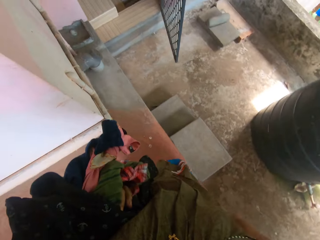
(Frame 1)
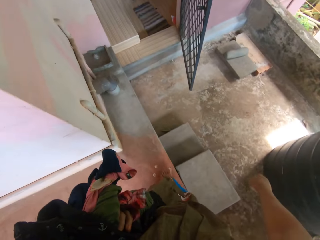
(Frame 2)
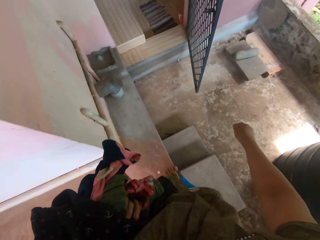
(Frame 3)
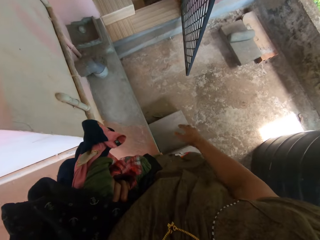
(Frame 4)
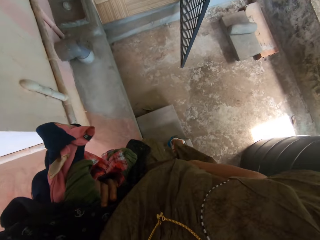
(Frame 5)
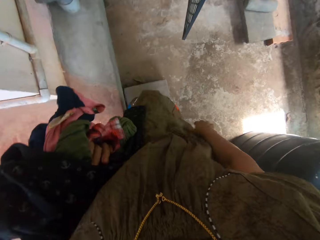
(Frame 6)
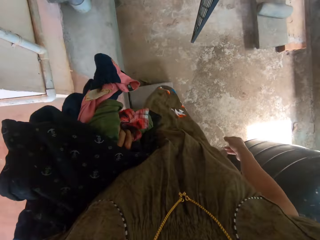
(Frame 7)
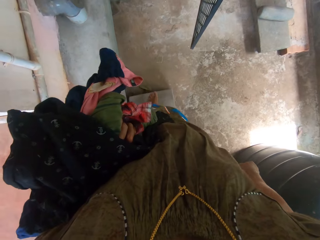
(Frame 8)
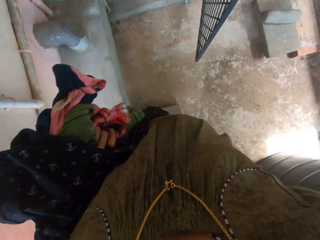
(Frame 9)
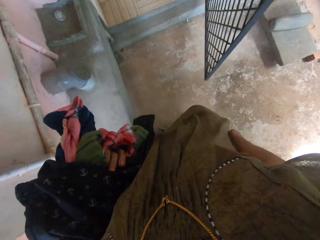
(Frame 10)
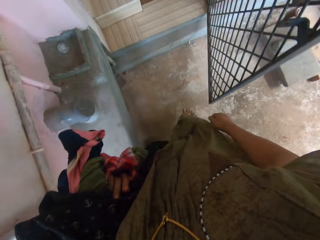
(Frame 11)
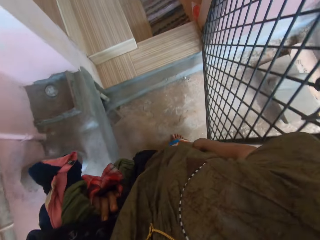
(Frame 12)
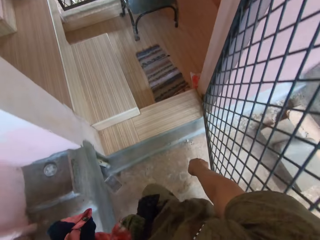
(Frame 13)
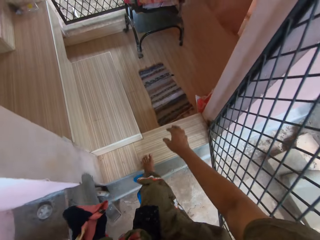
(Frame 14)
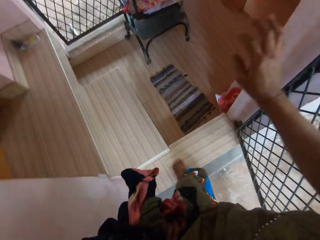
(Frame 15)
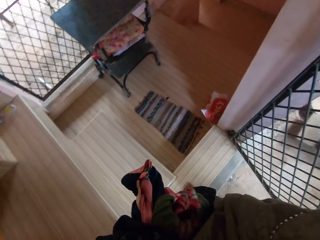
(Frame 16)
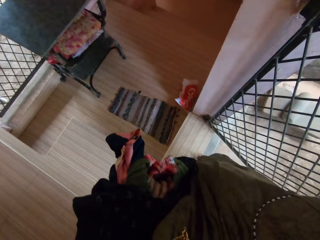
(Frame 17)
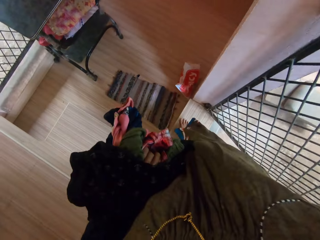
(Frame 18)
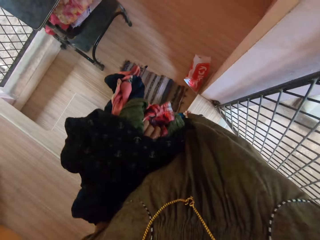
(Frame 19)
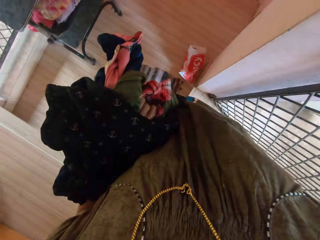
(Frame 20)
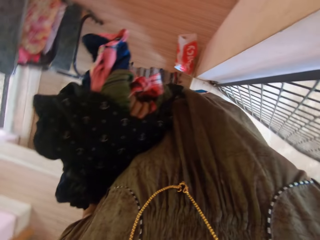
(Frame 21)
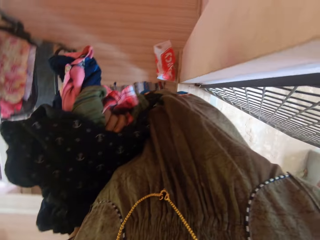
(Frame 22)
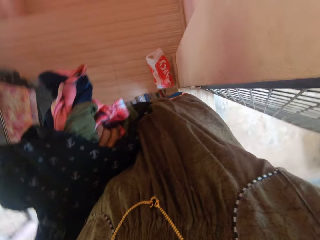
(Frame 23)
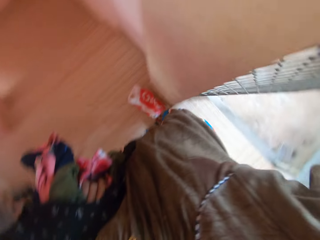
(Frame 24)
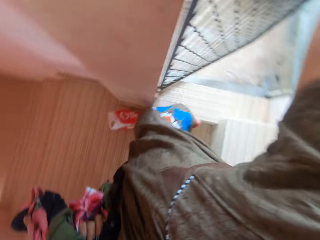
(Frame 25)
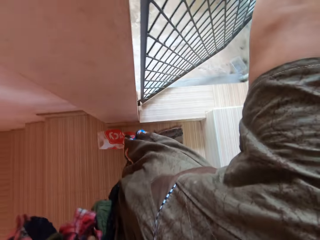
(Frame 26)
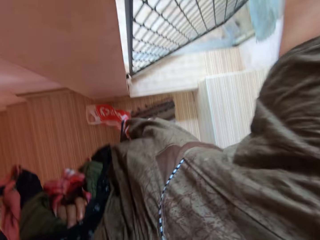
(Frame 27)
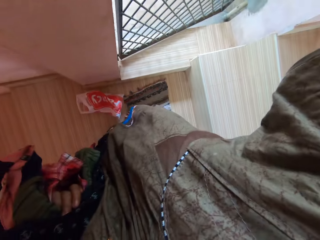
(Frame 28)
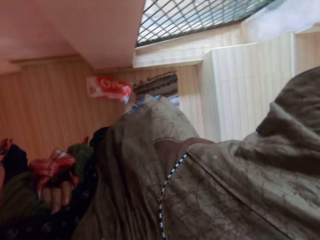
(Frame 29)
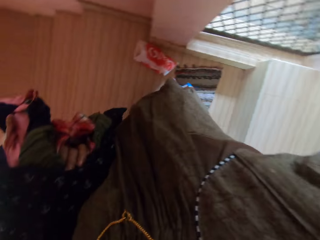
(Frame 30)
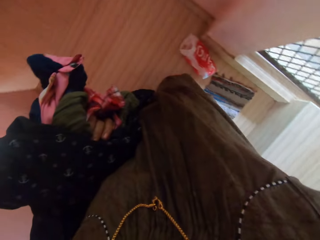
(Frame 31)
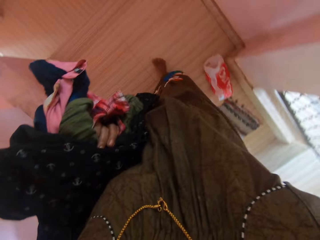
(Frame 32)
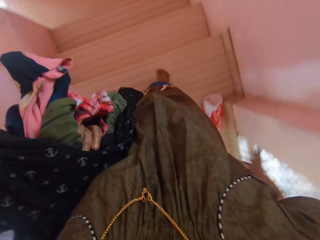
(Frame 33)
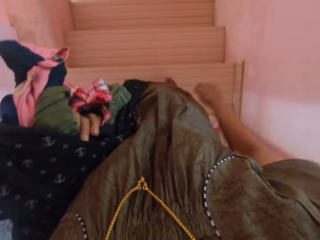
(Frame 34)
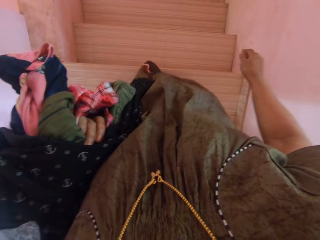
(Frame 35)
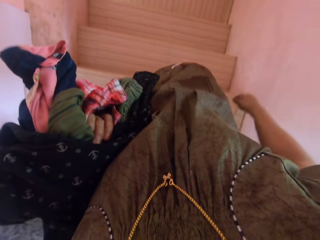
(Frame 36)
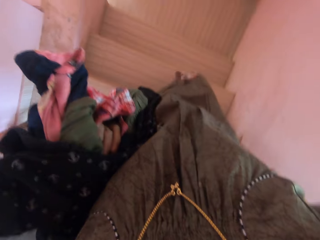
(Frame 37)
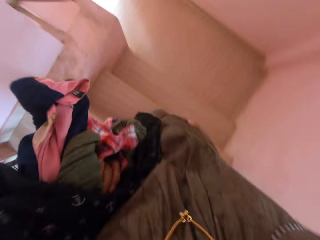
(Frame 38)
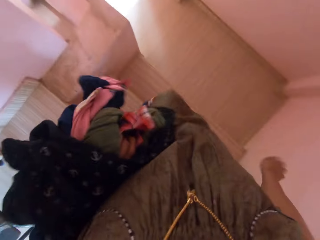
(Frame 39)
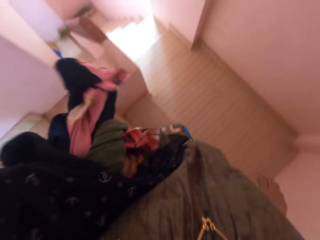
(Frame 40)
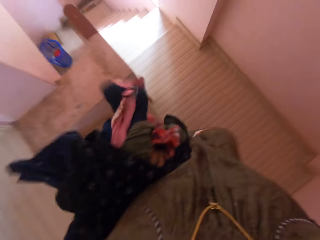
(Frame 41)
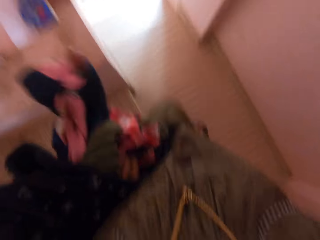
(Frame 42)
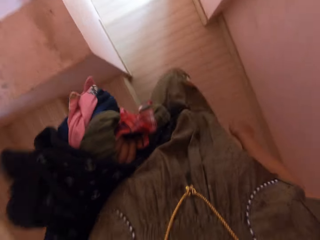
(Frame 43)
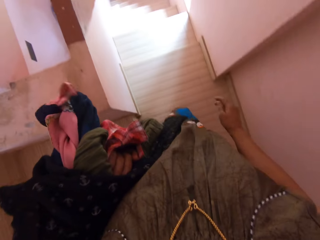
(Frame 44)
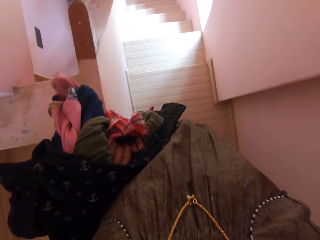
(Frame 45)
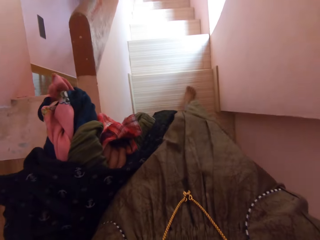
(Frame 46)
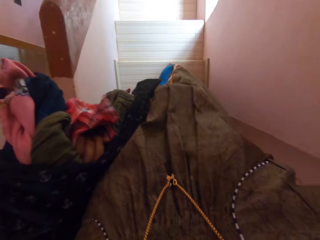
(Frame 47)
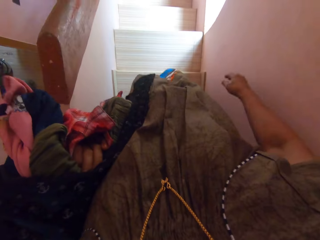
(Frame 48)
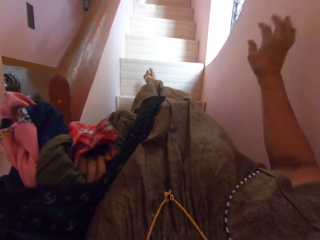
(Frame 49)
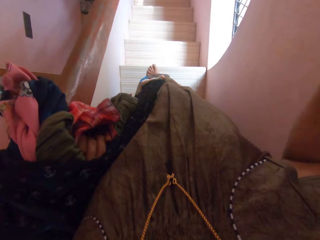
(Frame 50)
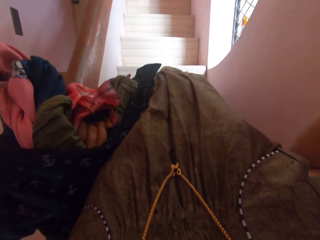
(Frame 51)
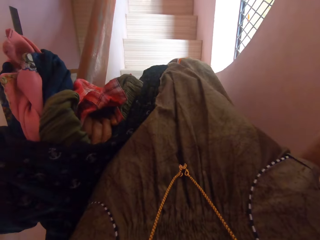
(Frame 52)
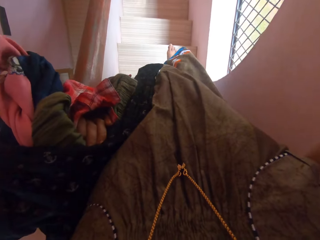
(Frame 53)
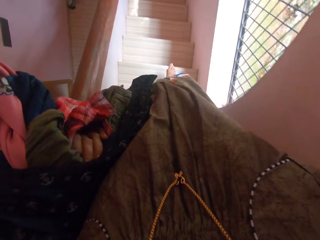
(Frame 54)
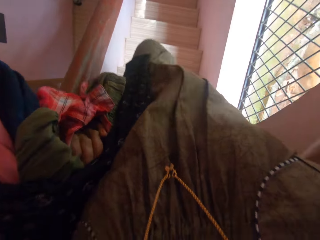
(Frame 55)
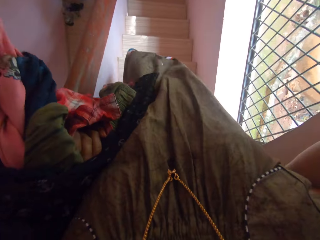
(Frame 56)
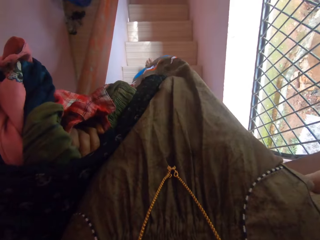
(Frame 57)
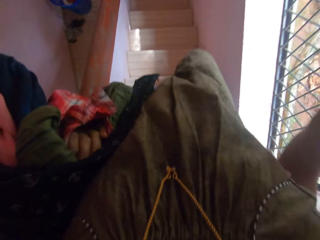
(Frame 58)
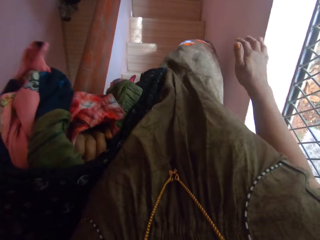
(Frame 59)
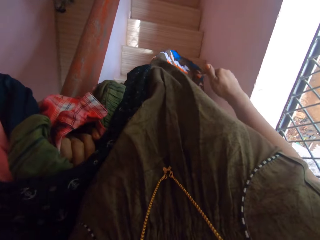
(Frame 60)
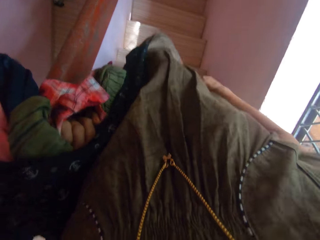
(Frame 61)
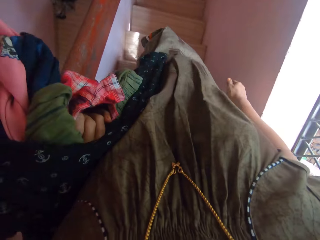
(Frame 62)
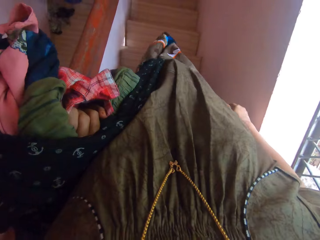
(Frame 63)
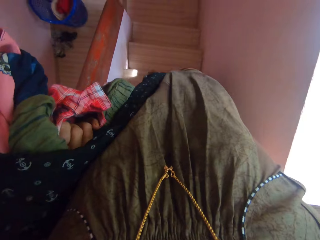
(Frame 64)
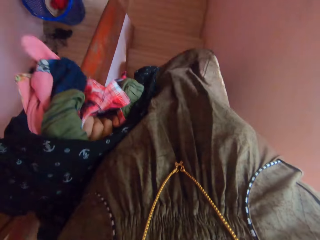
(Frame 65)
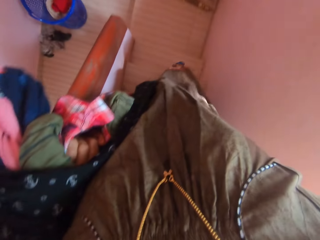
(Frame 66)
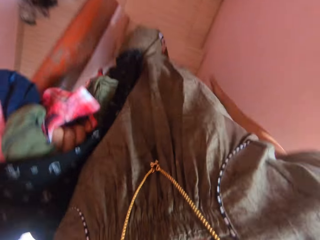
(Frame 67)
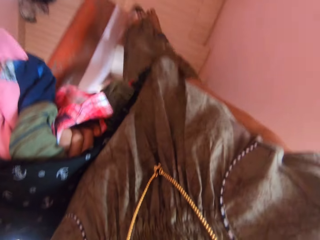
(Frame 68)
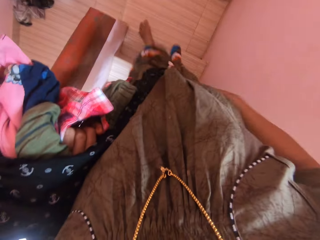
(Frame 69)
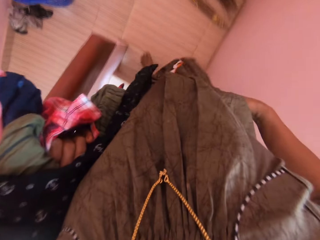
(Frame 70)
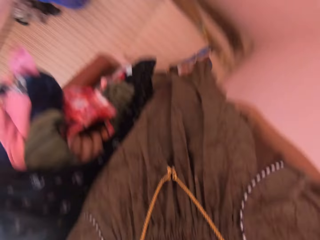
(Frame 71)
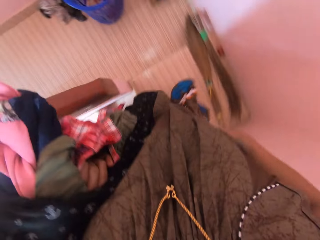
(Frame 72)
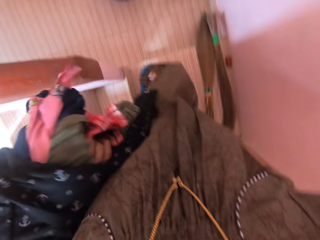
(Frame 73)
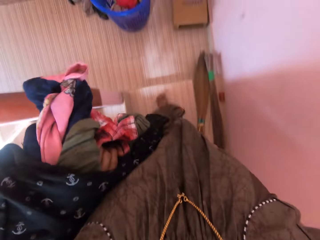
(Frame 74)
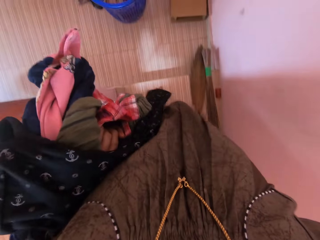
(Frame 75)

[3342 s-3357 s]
The camera wearer walks down the stairs. She walks into a room. She closes a gate in the room with her right hand. She walks down the stairs. She places her right hand on a wall. She drops her right hand from the wall.

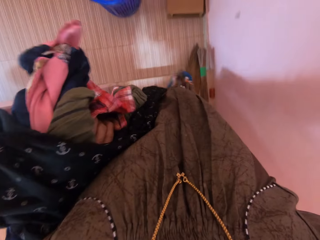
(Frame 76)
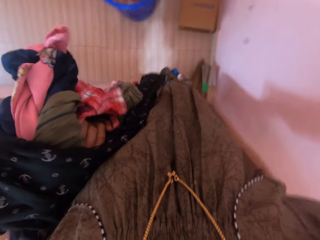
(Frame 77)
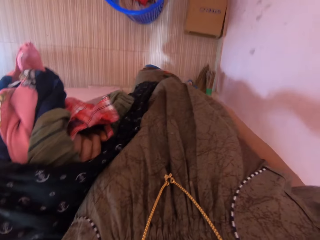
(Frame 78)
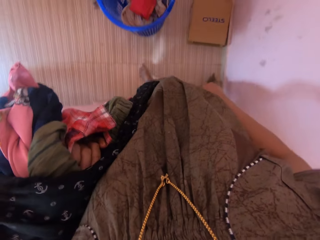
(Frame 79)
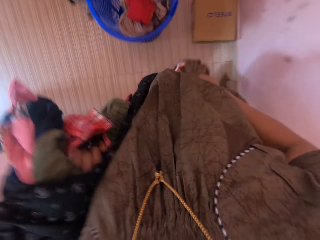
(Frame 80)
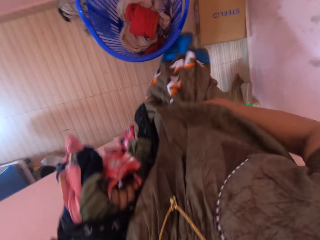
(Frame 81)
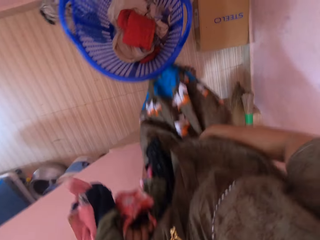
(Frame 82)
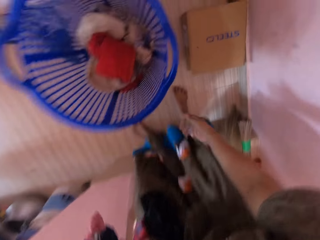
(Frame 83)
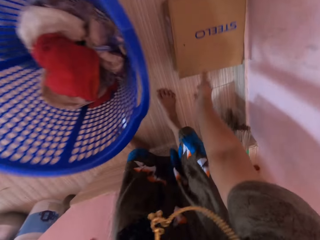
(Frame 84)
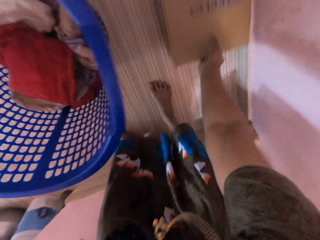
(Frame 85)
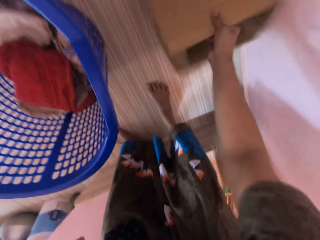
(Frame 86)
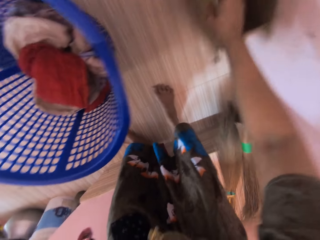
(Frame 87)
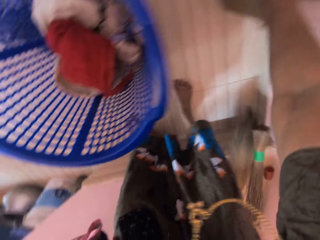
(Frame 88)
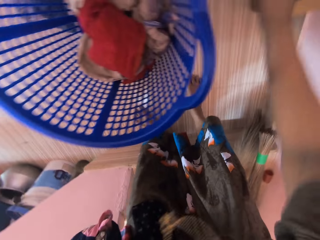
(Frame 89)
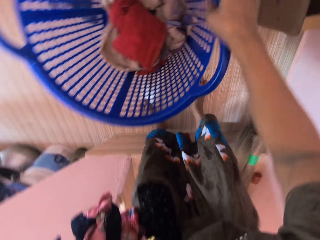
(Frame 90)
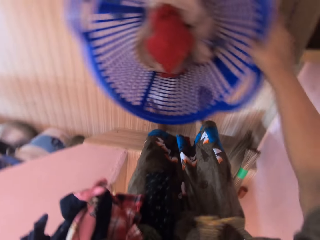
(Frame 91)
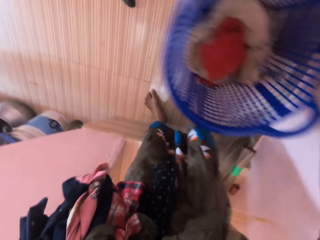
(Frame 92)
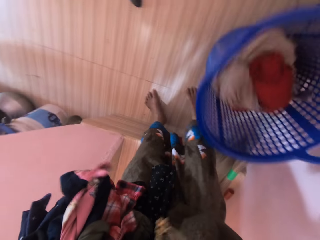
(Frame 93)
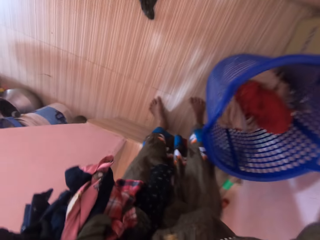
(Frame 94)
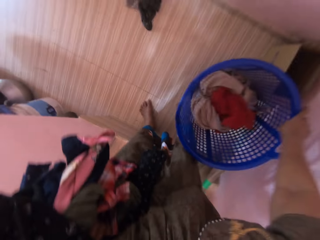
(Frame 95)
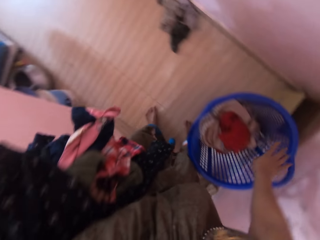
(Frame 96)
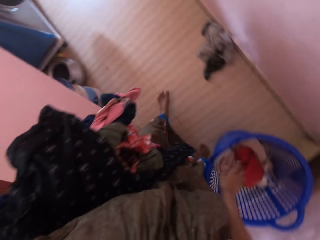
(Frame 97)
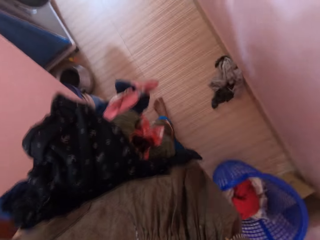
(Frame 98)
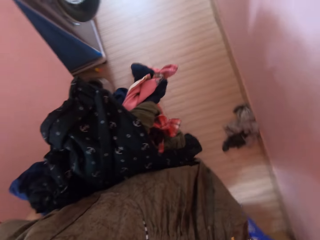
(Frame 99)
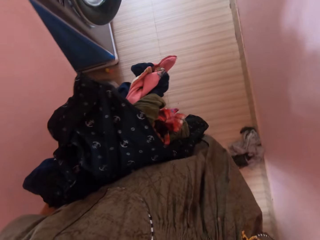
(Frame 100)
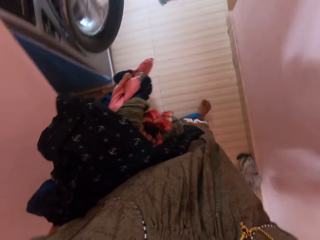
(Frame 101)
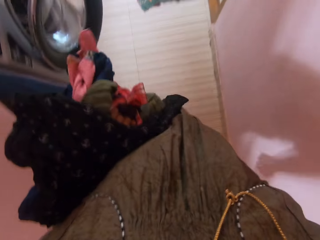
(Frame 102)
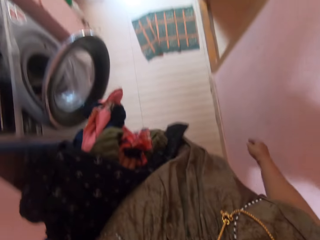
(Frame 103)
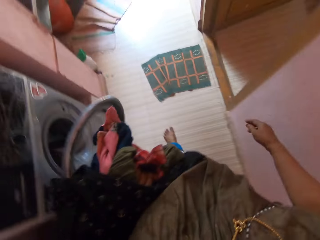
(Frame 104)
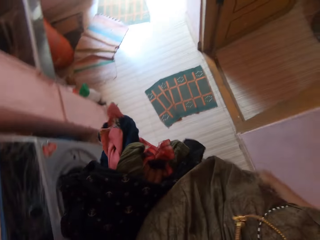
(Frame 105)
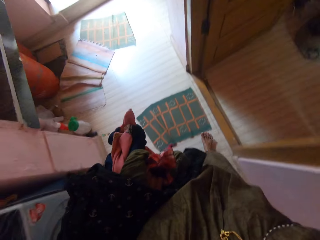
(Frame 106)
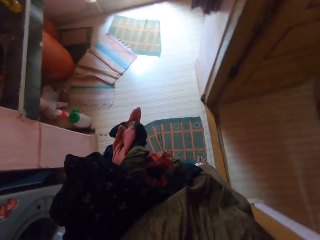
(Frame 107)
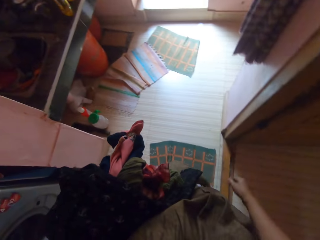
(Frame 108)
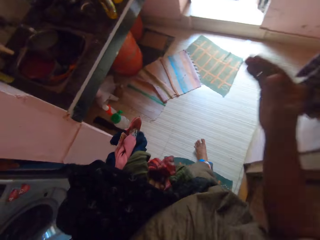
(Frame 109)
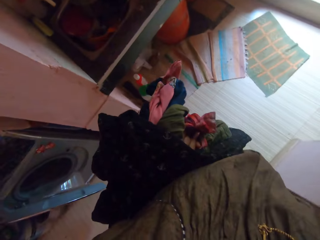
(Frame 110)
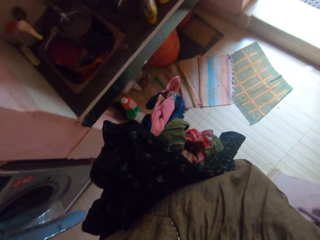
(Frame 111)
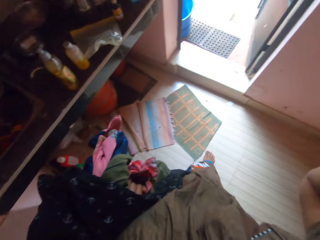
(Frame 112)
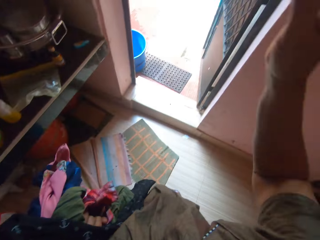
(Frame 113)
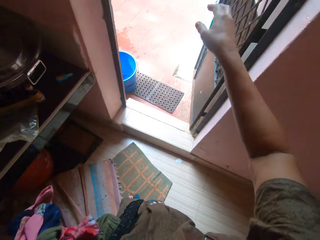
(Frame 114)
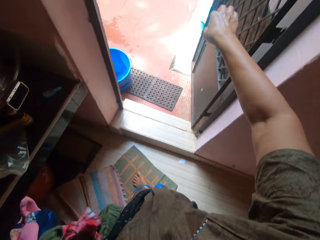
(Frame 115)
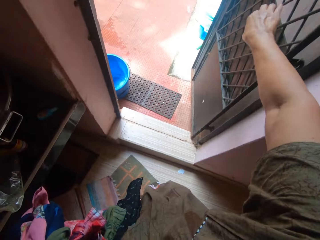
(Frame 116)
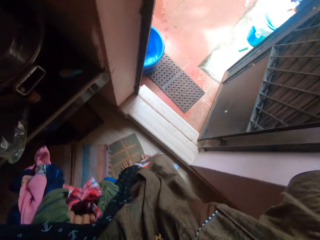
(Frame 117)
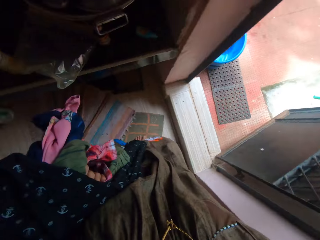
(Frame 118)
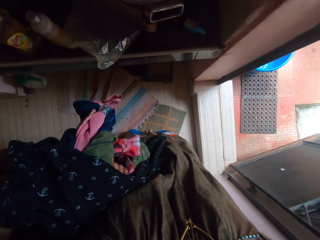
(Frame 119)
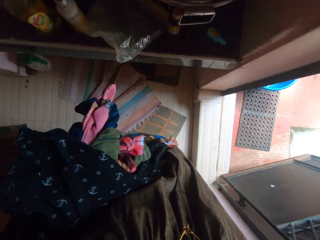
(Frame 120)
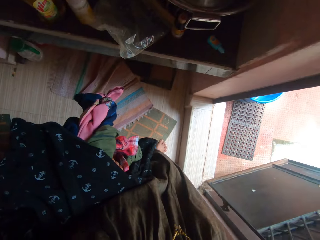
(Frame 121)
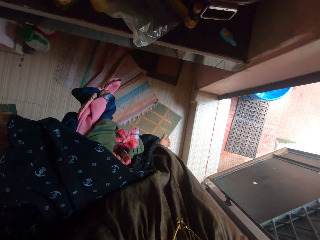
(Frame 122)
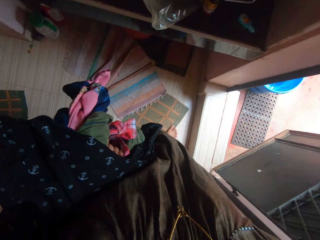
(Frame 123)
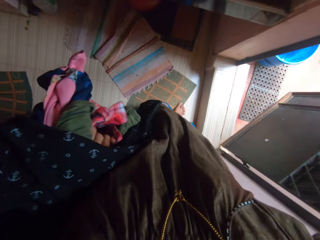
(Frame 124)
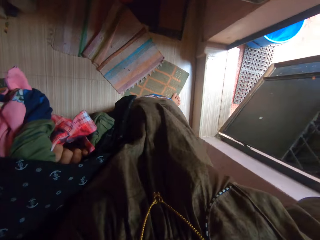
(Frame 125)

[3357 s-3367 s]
The camera wearer picks up a carton from the floor with her right hand. She adjusts the carton on the floor with her right hand. She pushes aside a basket. She adjusts the laundry basket close to the carton with her right hand. She walks through a laundry room. She raises her right hand. She closes a door with her right hand.
